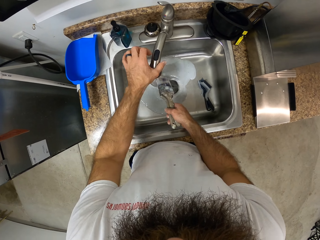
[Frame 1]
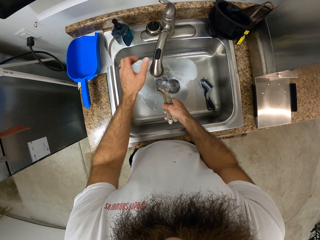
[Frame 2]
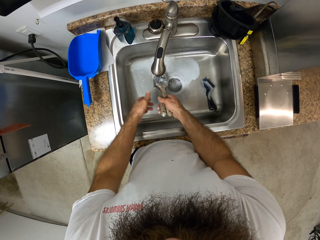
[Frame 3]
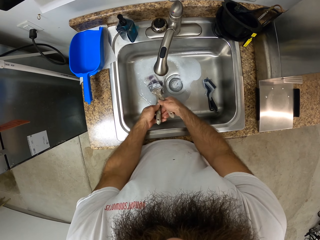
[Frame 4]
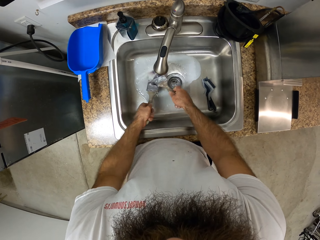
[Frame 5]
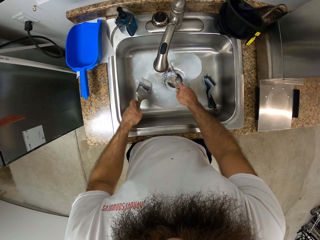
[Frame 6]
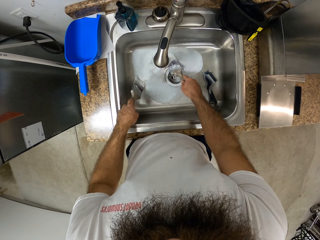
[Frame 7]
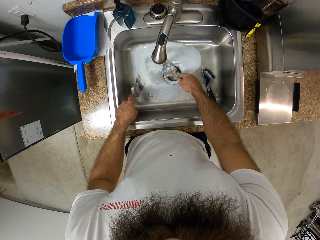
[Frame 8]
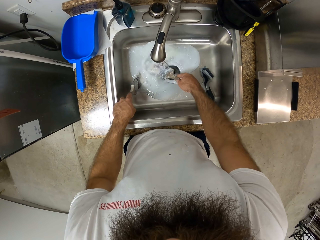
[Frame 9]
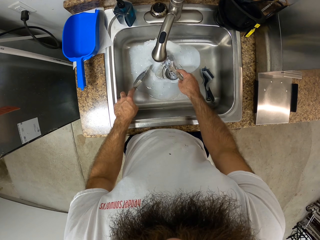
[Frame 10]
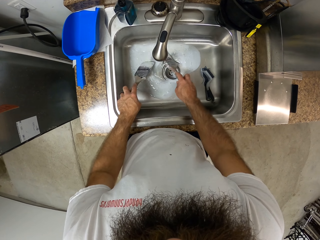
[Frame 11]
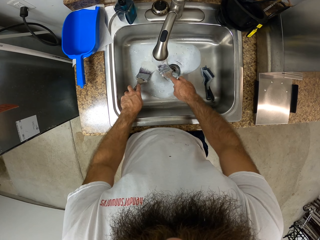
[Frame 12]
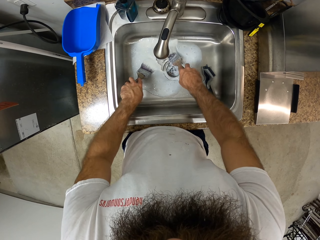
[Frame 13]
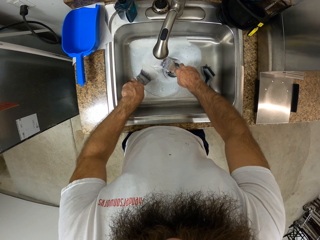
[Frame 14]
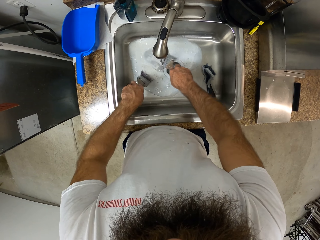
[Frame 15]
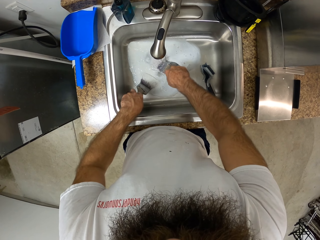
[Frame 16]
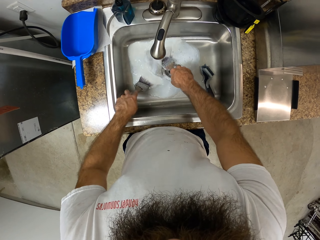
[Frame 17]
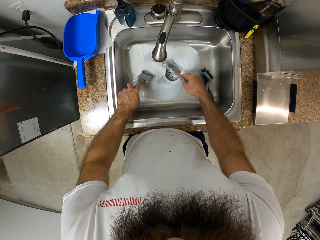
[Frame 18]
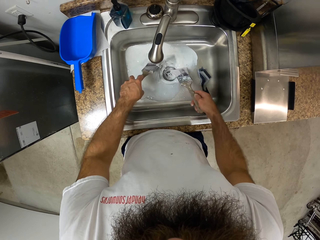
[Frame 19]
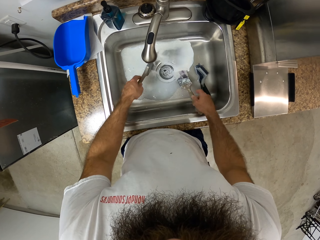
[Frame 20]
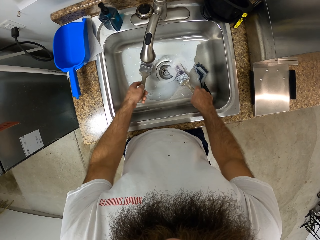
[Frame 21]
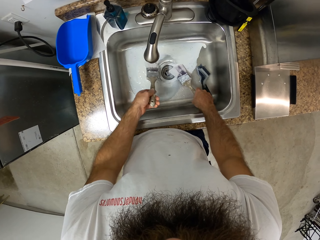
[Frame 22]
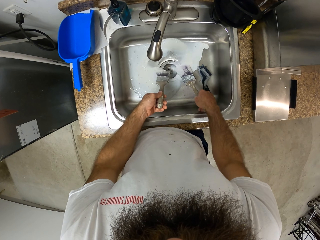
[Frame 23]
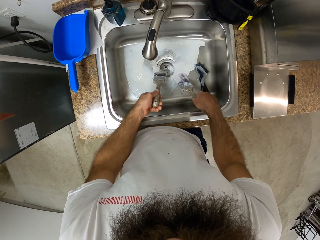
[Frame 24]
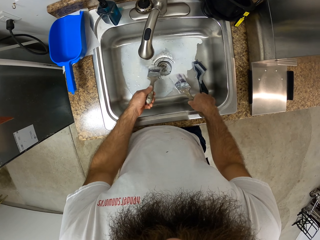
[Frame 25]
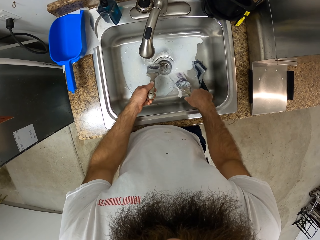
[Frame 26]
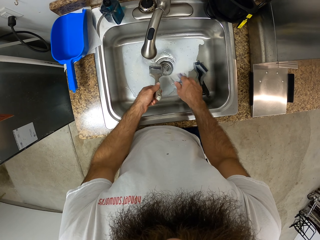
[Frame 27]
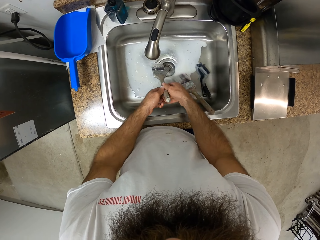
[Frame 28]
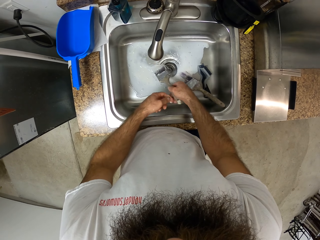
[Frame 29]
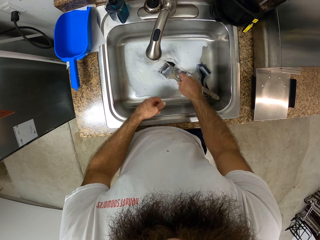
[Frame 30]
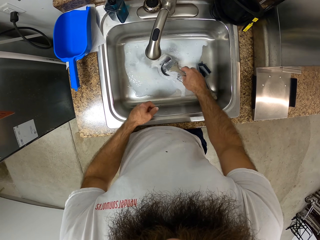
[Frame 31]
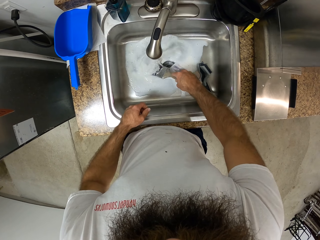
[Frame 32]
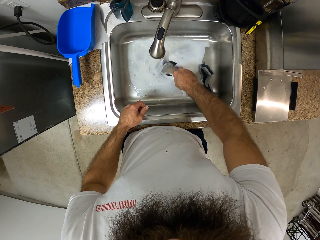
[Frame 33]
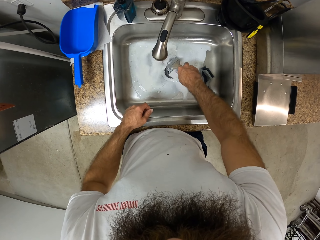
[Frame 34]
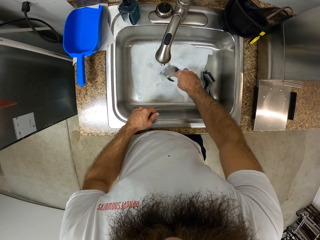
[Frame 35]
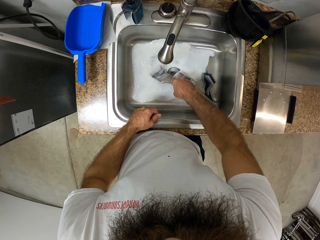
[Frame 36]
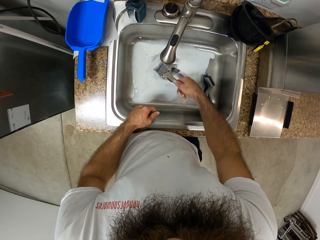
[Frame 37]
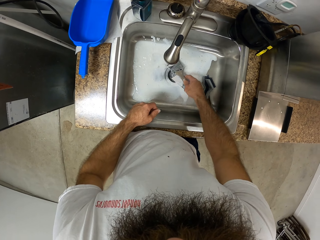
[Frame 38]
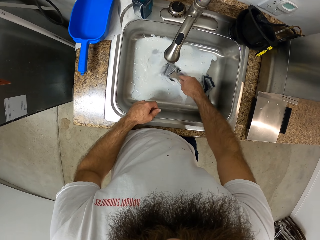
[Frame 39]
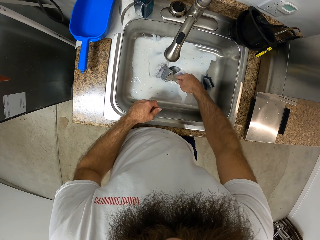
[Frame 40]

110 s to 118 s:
The camera wearer adjusts the tap on the kitchen sink with his left hand. He passes the paint brush from his right hand to his left hand. He washes the paint brush in the kitchen sink with his right hand. He drops the paint brush in the kitchen sink with his right hand. He passes the paint brush from his left hand to his right hand. He washes the paint brush in the kitchen sink with his right hand.

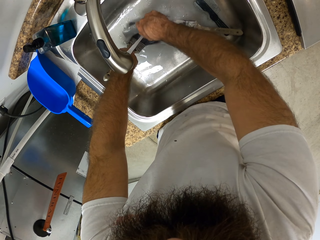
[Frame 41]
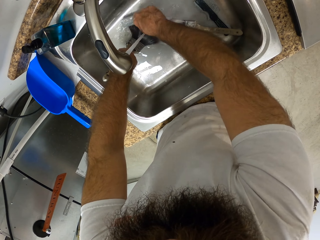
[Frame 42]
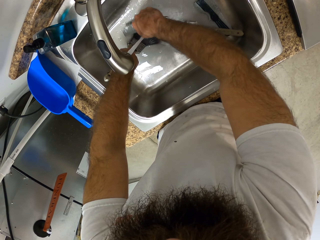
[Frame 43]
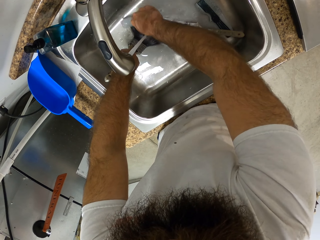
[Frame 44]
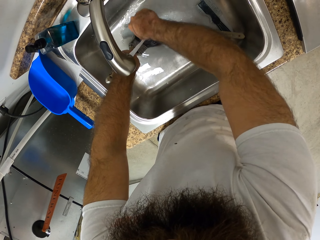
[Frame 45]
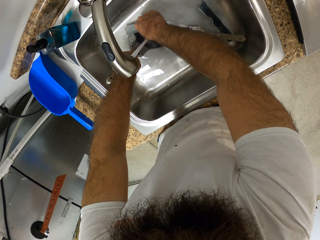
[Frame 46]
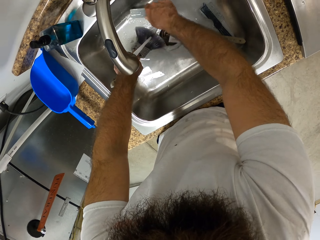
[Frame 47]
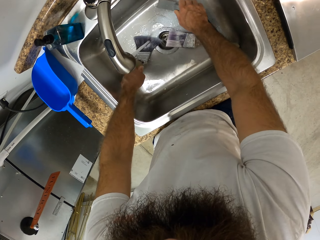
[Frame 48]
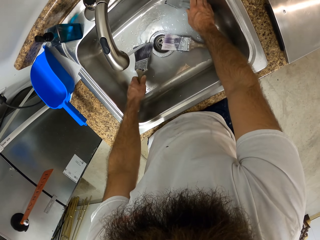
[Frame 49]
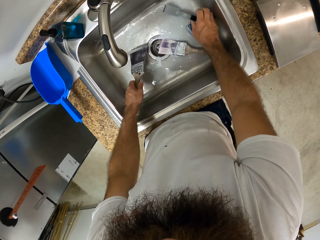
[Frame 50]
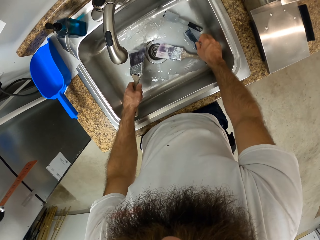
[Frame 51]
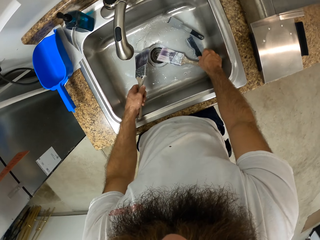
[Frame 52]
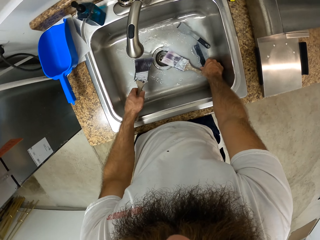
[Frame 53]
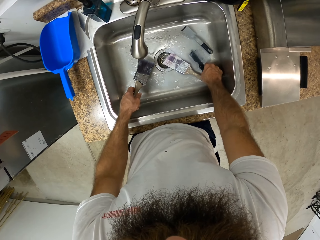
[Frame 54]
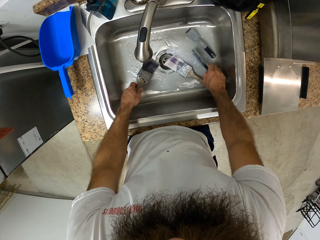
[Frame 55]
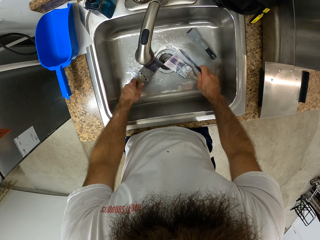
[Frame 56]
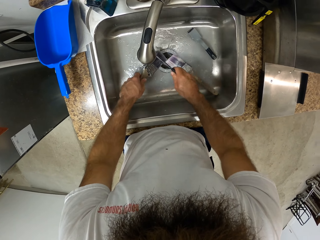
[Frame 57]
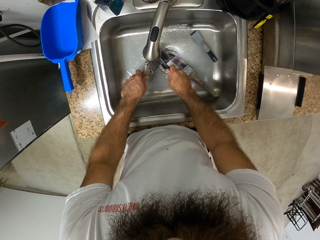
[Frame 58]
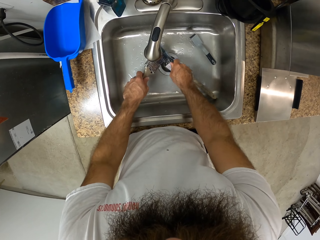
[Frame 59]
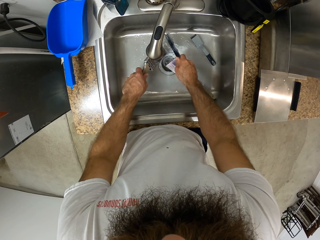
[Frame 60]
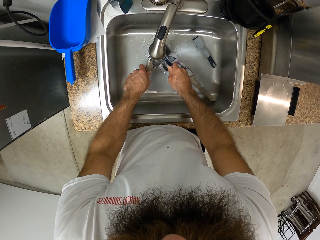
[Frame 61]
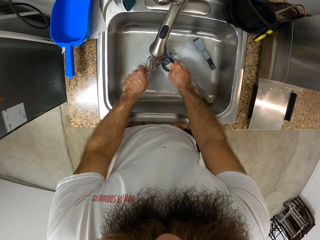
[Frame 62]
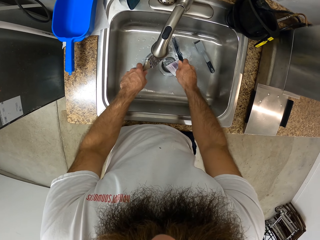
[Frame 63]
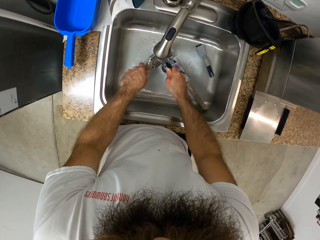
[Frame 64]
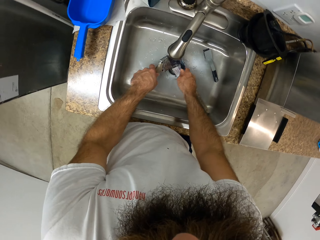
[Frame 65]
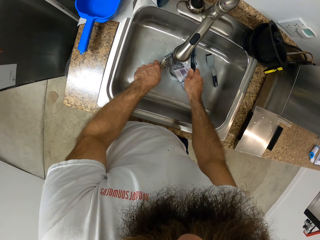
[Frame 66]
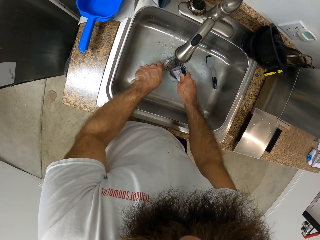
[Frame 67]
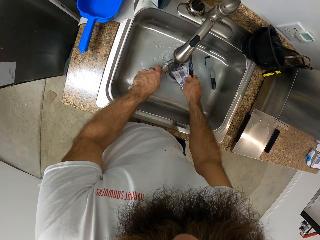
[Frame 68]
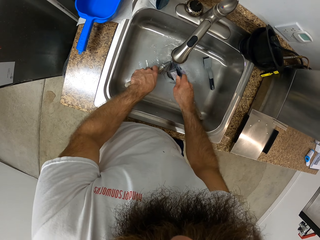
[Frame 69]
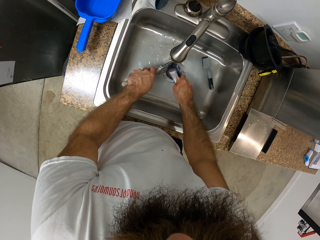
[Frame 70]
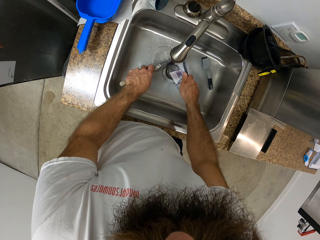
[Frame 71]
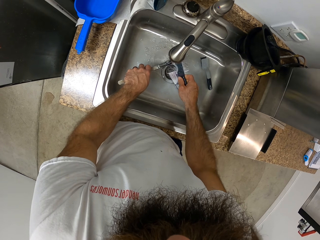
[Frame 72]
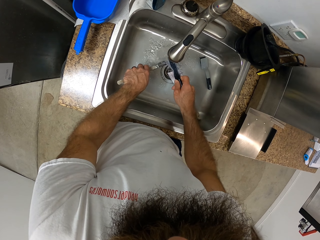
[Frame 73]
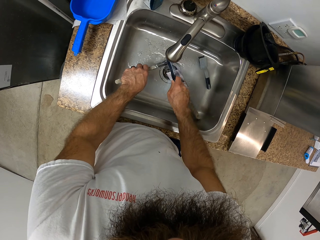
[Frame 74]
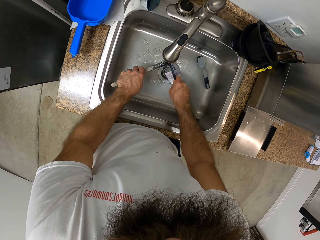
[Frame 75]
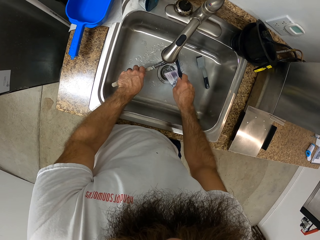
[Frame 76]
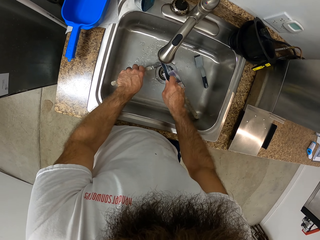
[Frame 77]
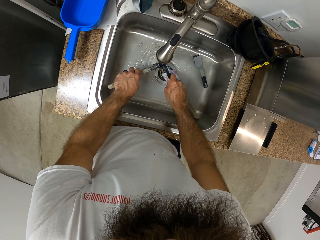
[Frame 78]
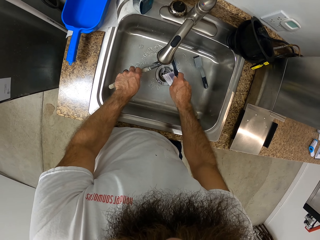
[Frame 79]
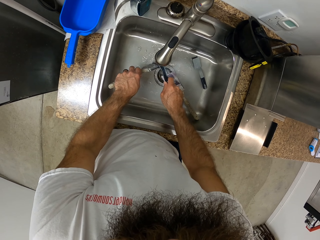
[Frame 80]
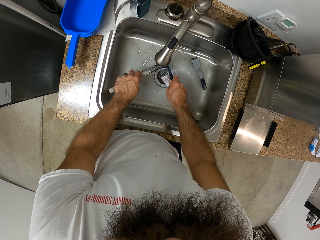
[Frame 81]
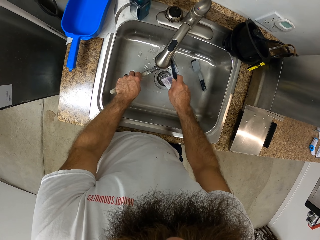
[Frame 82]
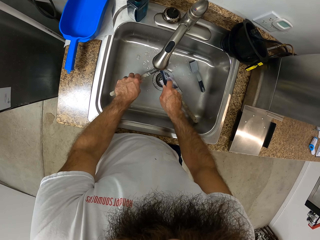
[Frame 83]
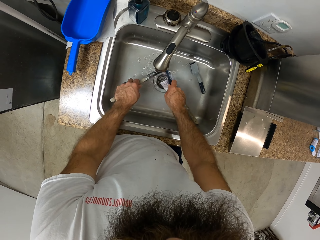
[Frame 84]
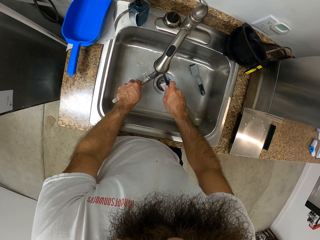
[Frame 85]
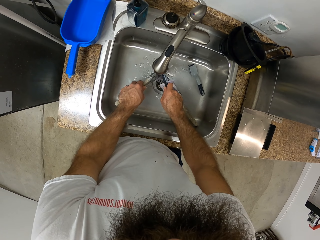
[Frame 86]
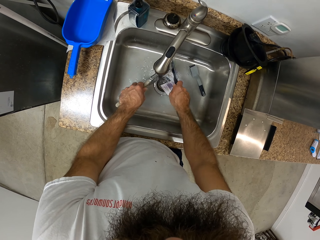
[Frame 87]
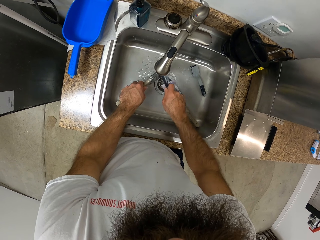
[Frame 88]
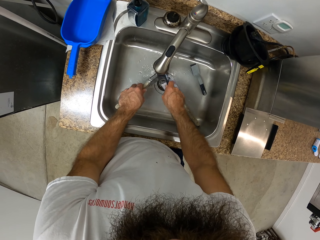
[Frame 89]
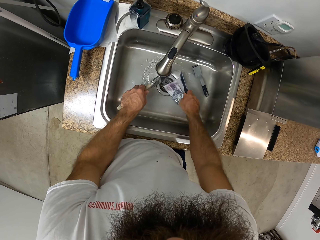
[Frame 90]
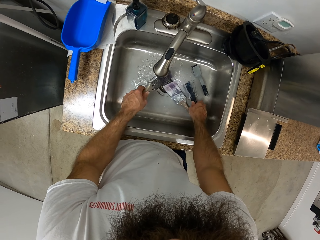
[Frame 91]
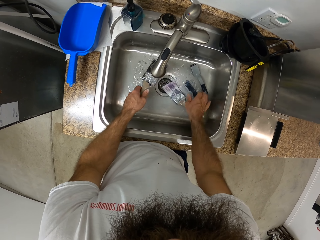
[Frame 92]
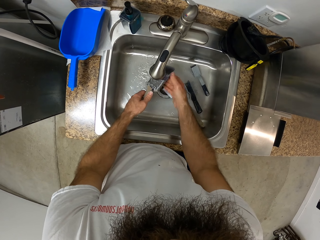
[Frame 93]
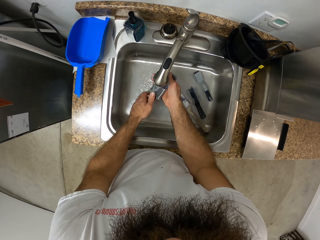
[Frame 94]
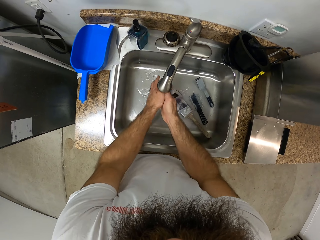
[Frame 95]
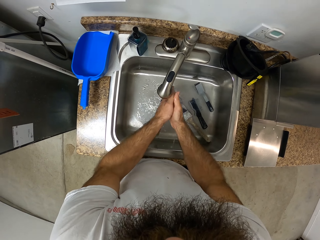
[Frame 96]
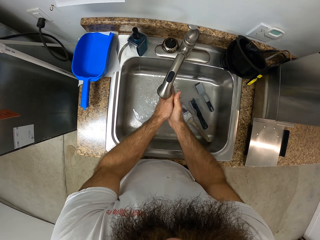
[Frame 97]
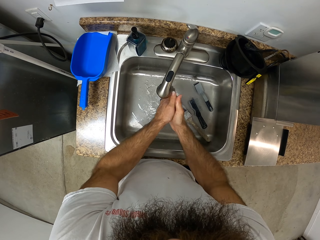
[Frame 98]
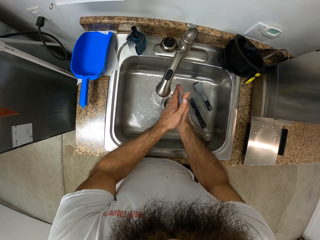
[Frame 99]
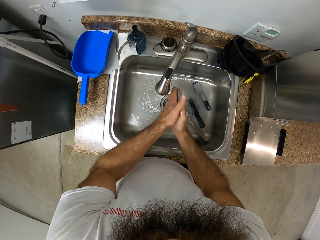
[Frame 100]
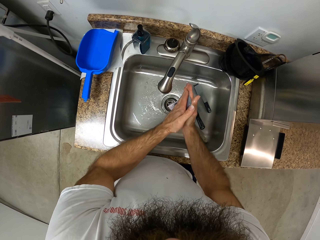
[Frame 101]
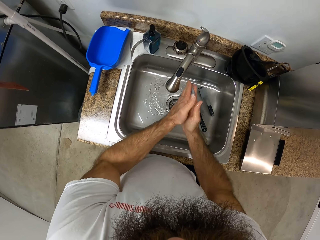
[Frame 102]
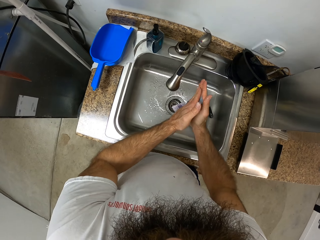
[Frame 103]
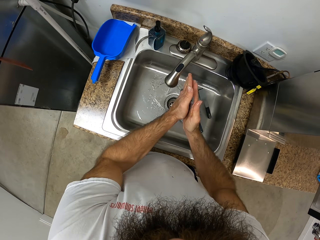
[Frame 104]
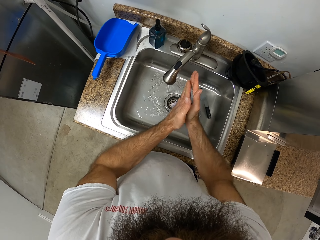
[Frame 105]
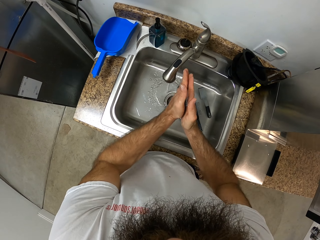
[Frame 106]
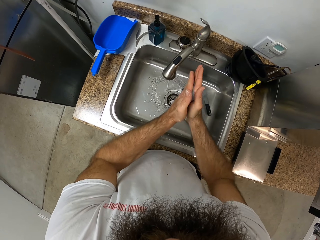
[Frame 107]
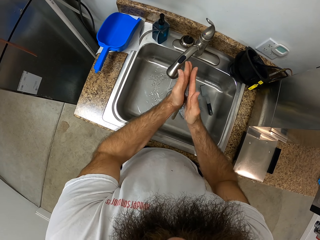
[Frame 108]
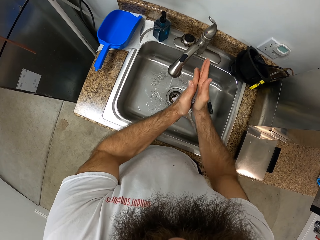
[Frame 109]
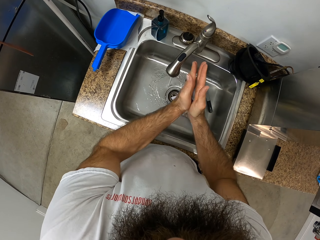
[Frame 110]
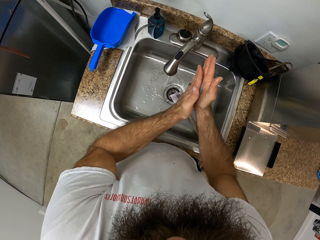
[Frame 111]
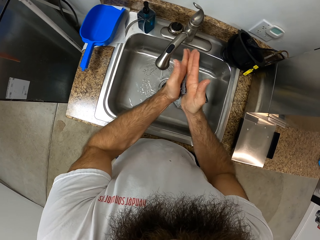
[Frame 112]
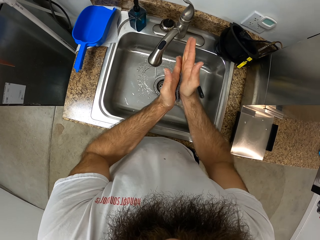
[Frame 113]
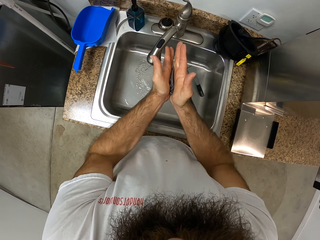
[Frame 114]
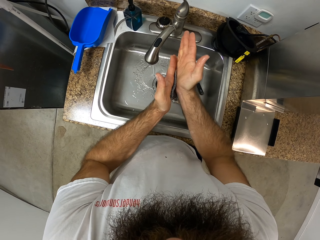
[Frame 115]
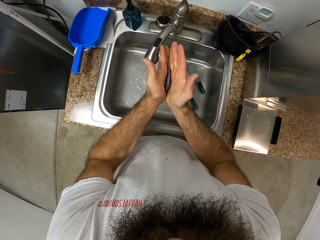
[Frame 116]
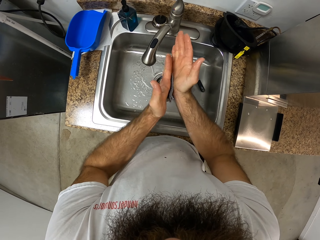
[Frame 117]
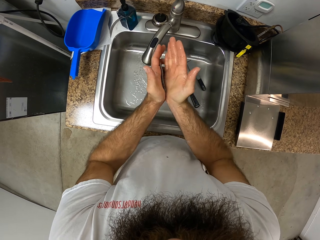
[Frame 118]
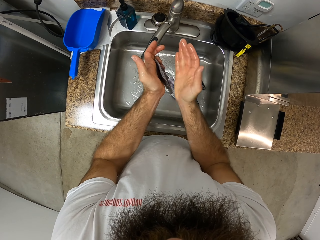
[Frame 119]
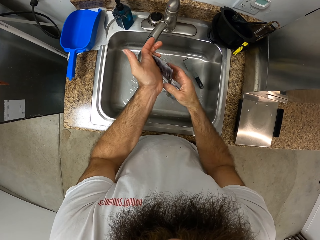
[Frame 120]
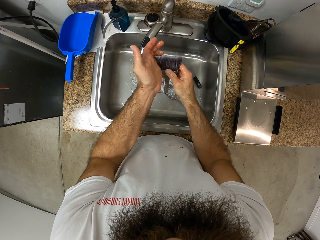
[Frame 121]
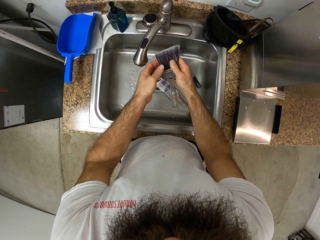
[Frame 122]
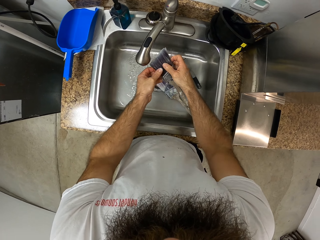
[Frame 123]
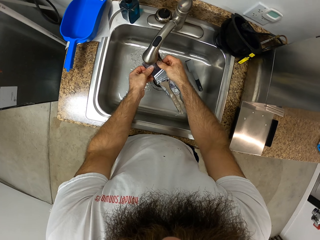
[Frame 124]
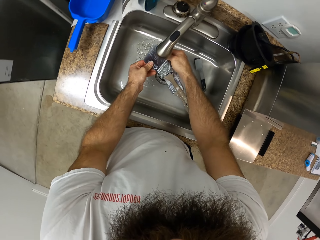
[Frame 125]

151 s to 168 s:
The camera wearer drops the hand brush in the kitchen sink with his right hand. He picks up a small hand brush from the kitchen sink with his right hand. He washes the paint brush with the small hand brush in the sink with both hands. He drops the small hand brush in the kitchen sink with his right hand. He washes the paint brush in the kitchen sink with both hands.
